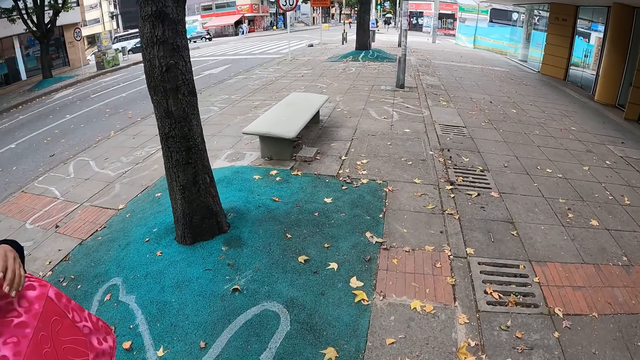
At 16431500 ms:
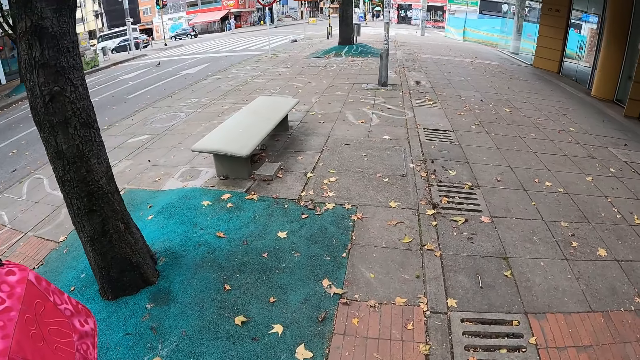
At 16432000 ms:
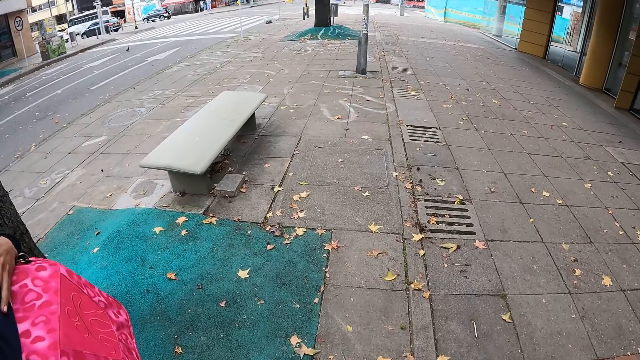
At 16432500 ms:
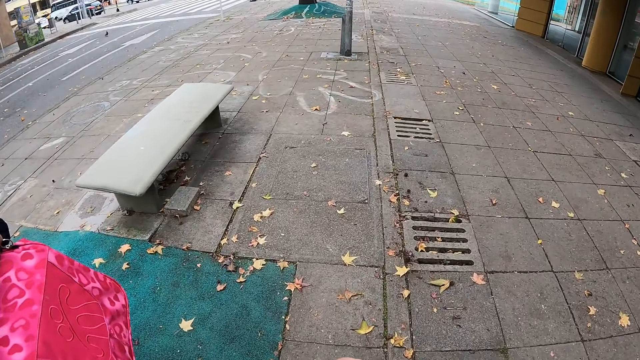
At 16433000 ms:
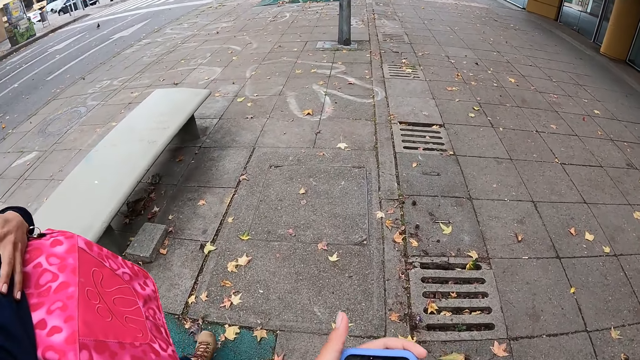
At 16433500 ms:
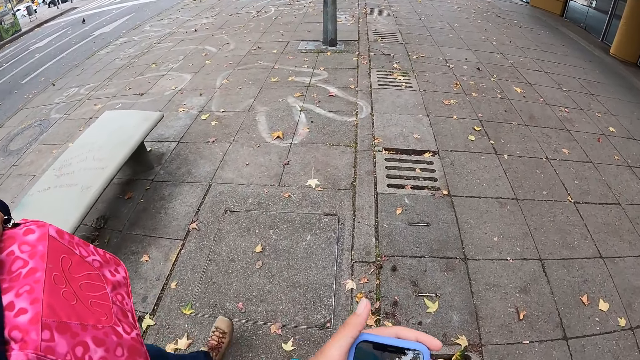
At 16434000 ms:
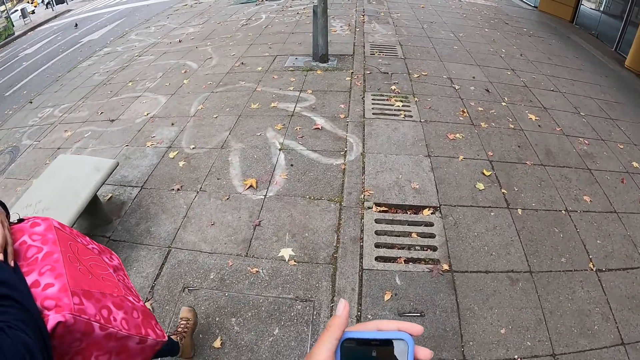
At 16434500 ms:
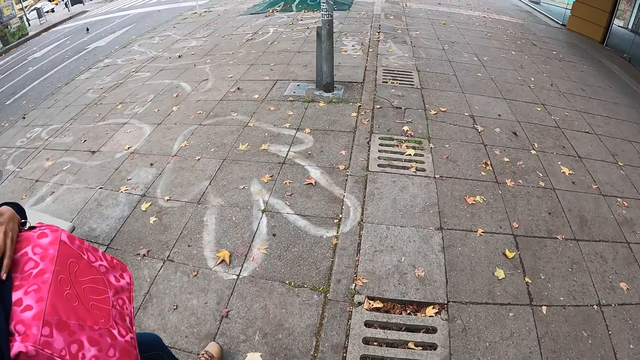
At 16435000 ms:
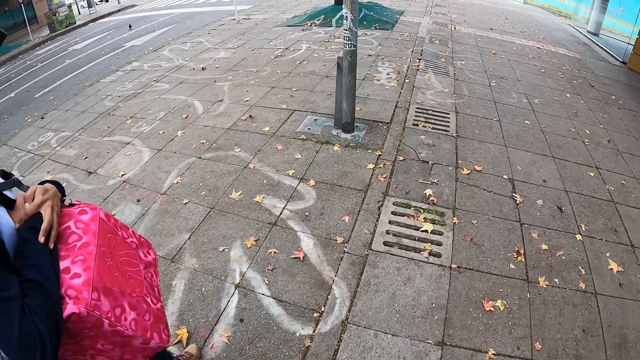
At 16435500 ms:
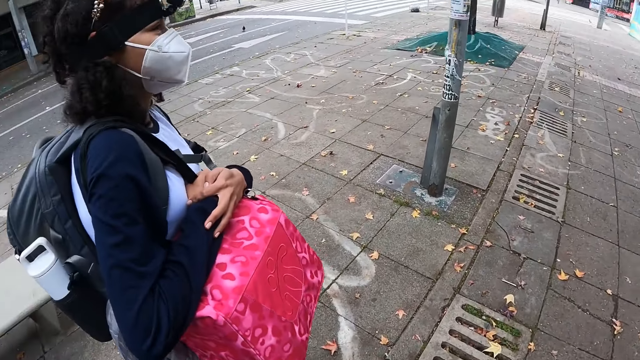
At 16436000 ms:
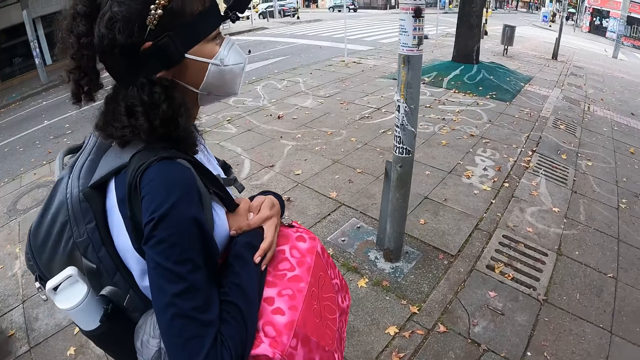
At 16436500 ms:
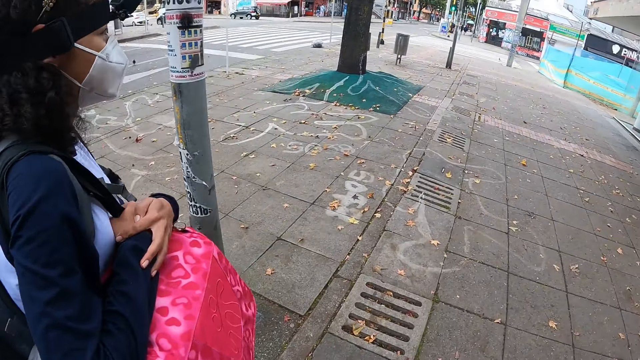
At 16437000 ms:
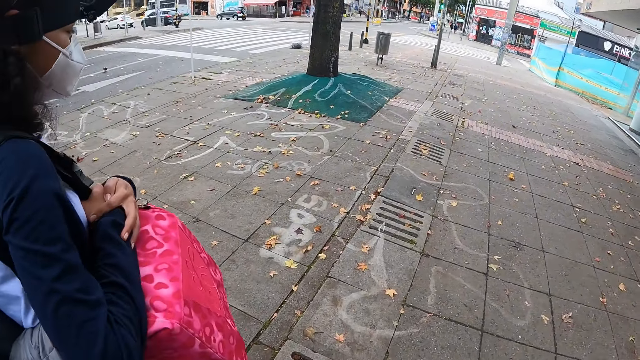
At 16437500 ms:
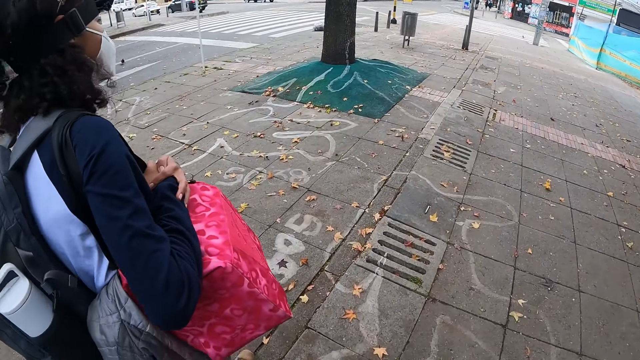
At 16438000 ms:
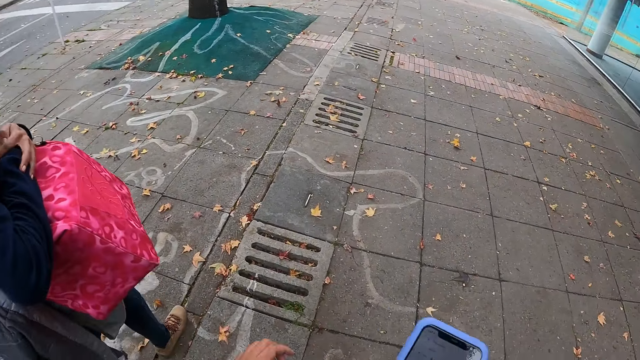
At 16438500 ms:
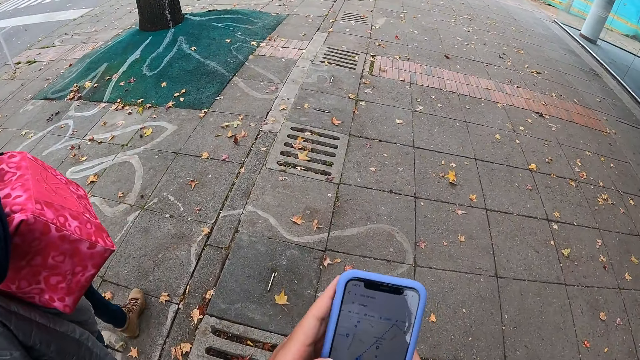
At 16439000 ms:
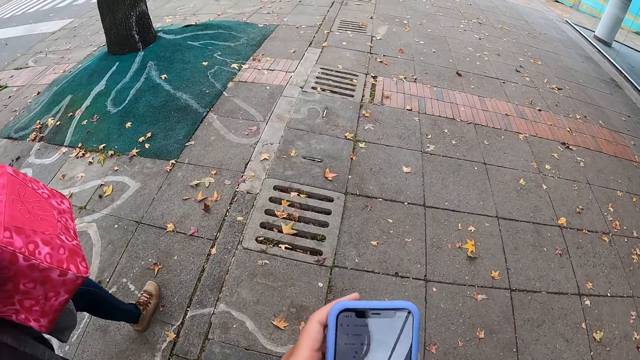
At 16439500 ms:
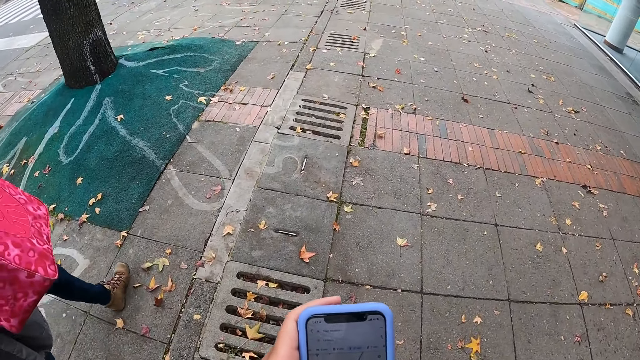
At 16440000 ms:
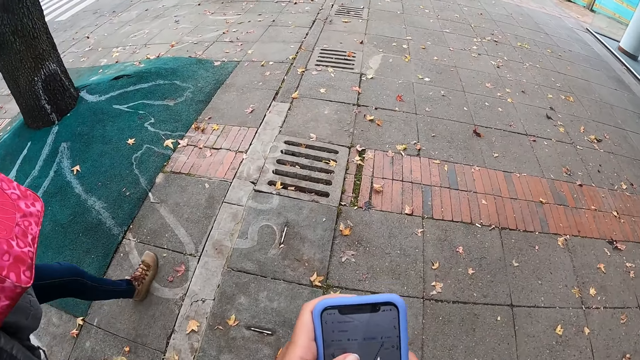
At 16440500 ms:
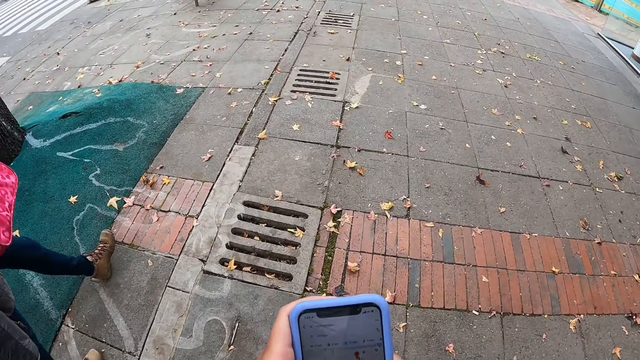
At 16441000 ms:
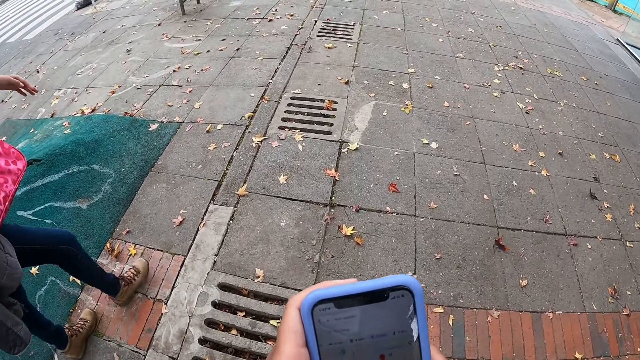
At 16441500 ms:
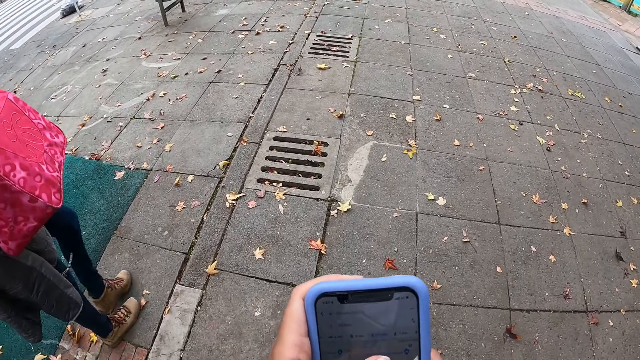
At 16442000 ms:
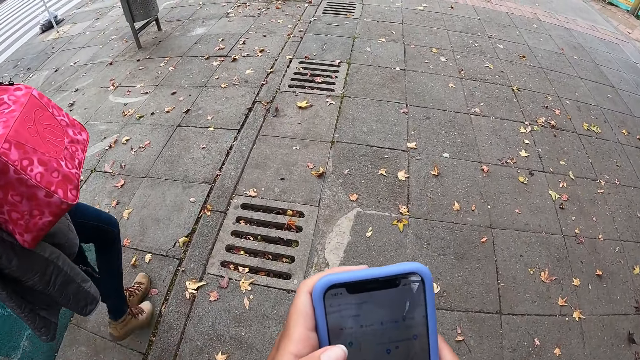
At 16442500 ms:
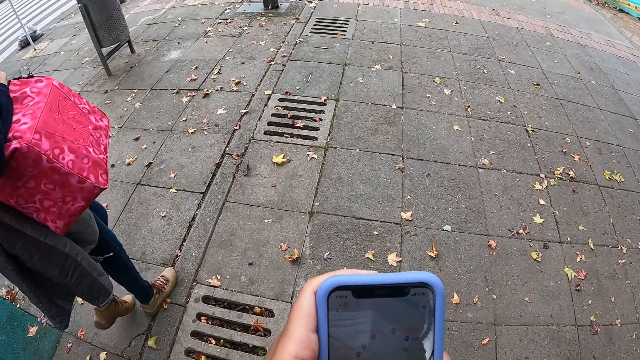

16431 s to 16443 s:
The camera wearer operates a phone with both hands.

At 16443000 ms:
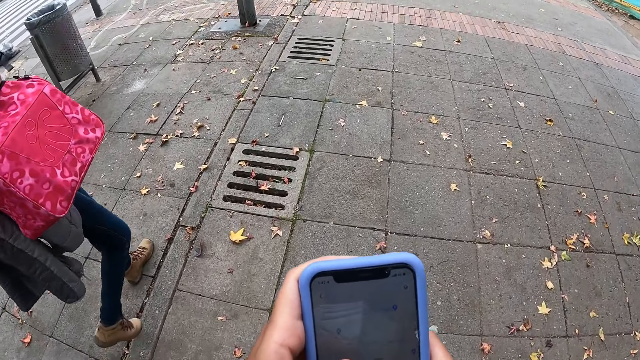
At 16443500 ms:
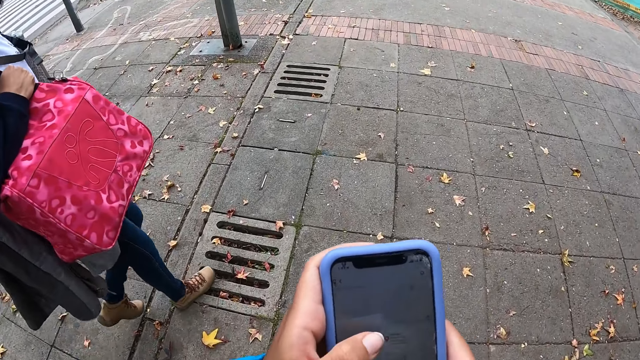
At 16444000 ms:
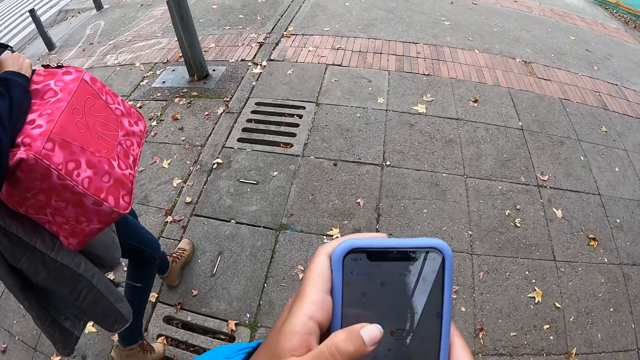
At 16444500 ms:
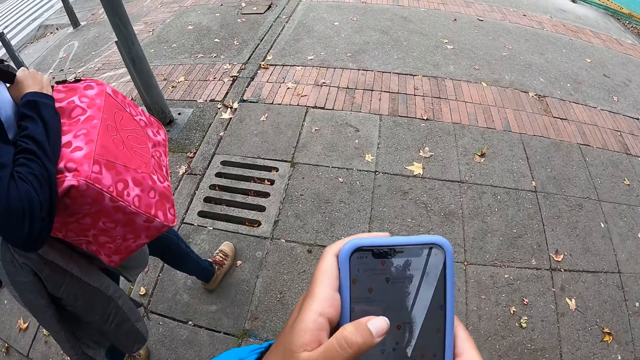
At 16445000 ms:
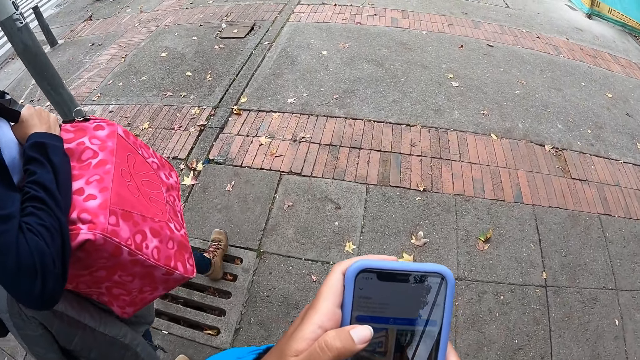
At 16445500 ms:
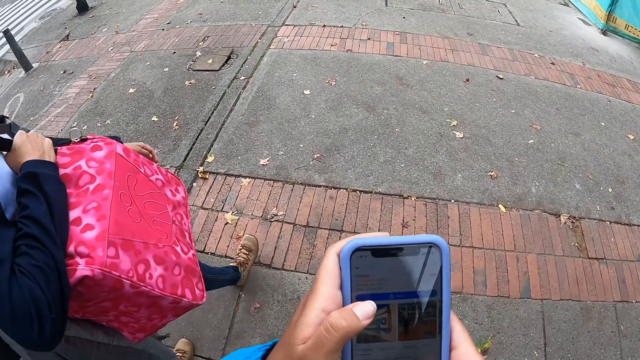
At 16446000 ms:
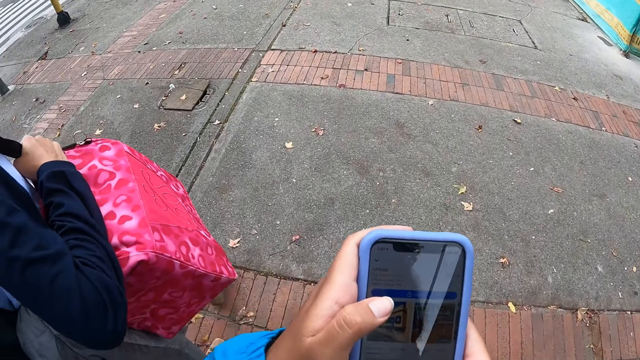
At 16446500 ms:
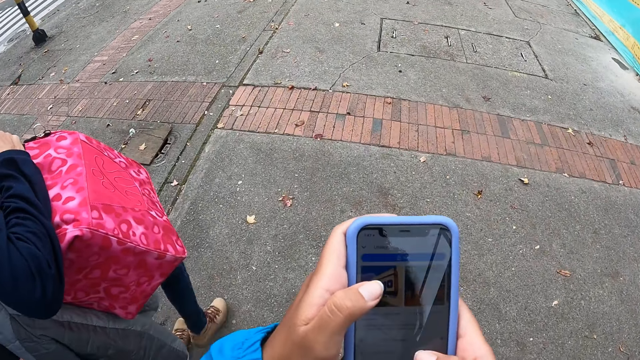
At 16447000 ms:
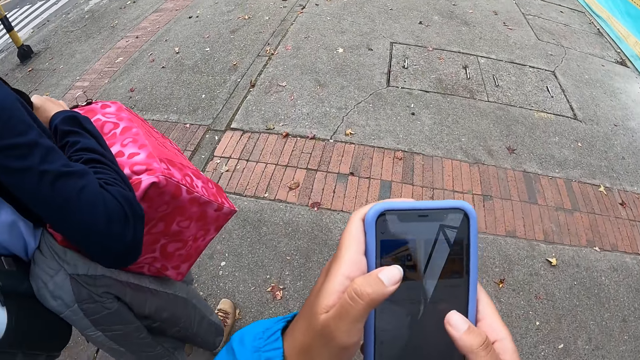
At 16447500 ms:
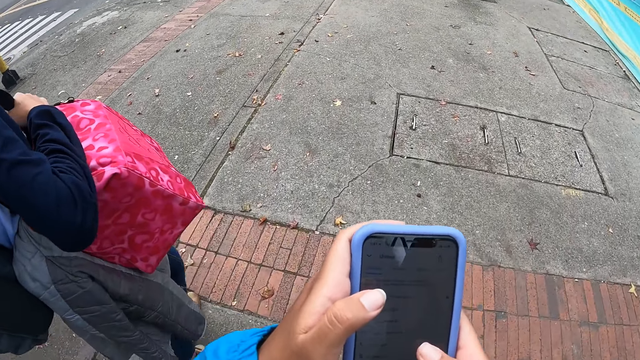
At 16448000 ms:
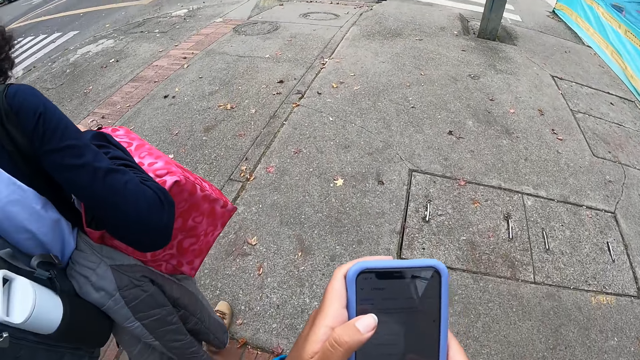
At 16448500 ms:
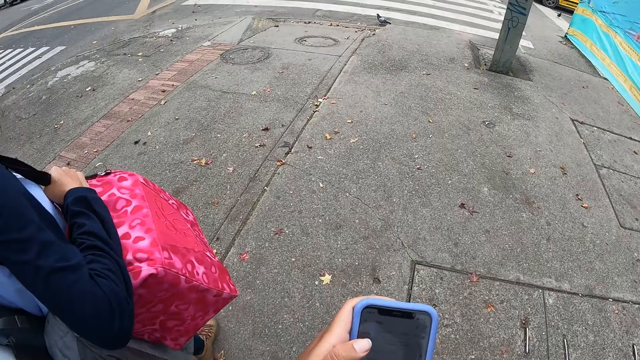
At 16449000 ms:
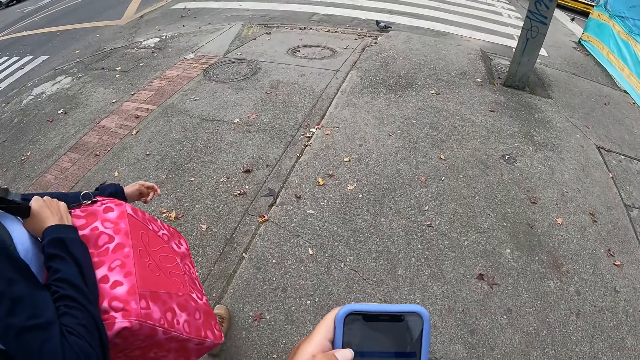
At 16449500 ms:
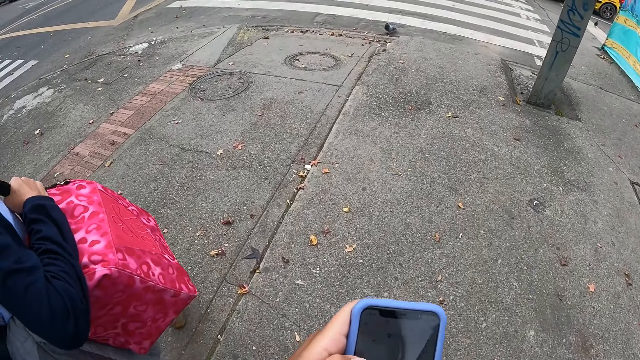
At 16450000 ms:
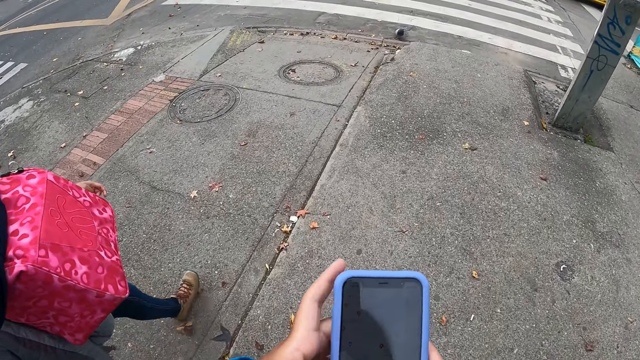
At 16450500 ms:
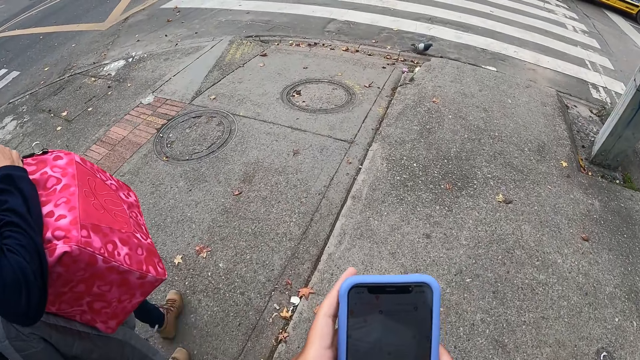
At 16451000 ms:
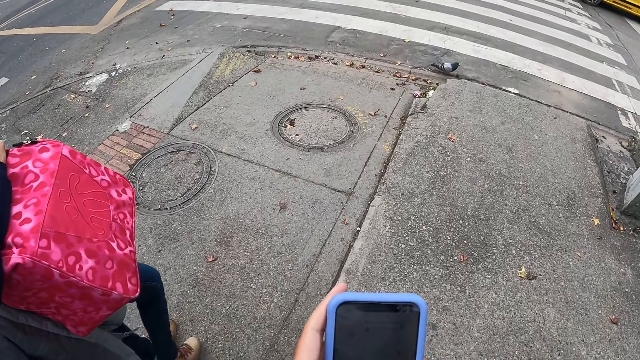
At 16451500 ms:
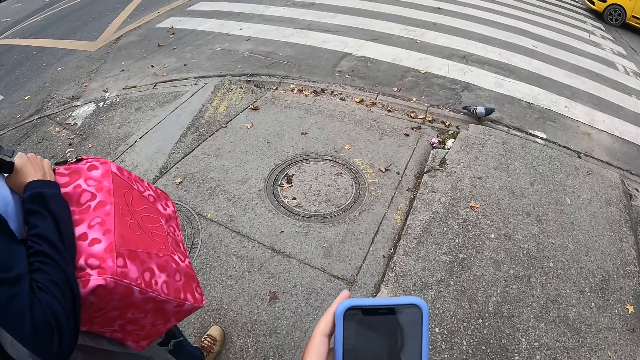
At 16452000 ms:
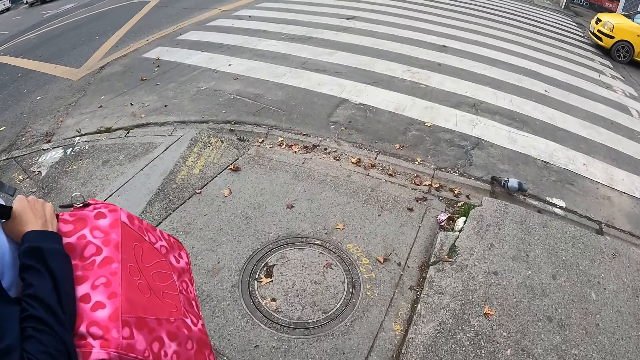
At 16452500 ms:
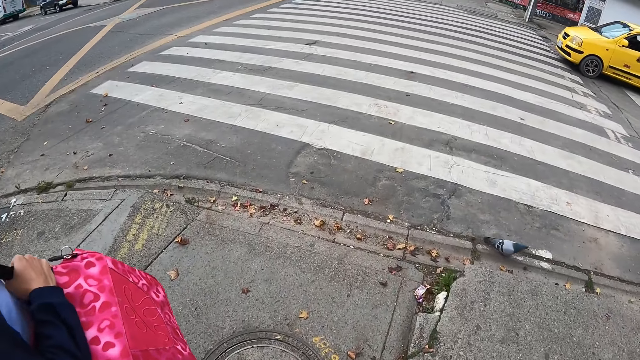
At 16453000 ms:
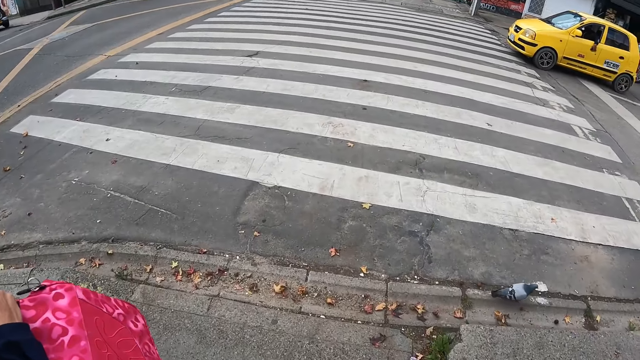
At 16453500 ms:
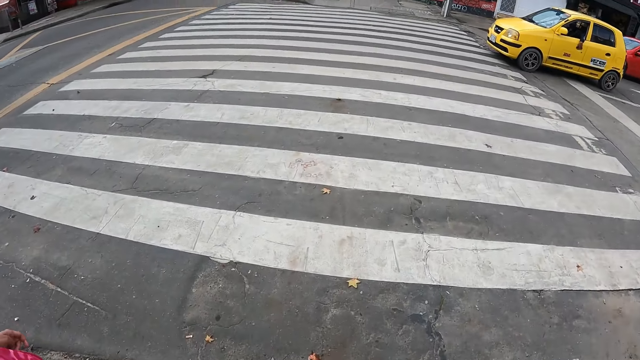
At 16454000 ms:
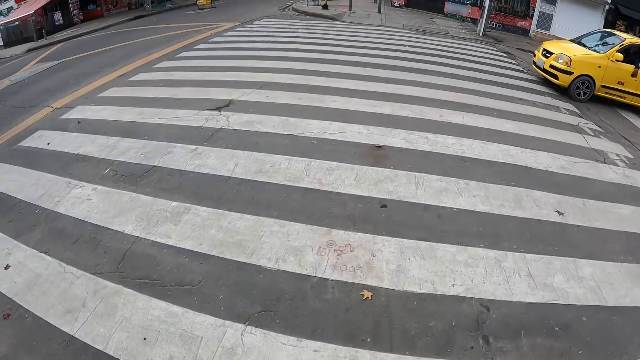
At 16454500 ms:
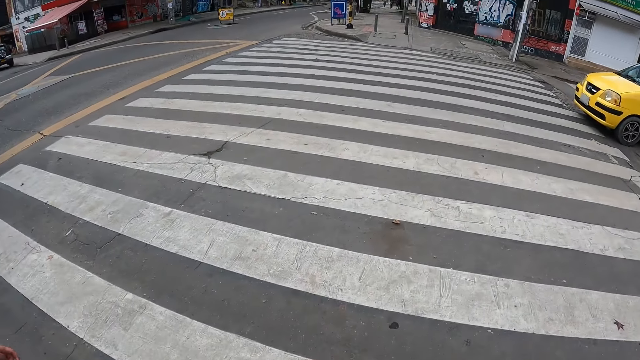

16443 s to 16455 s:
The camera wearer crosses a road at the end of the sidewalk with a woman.
